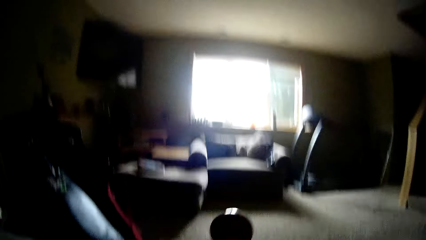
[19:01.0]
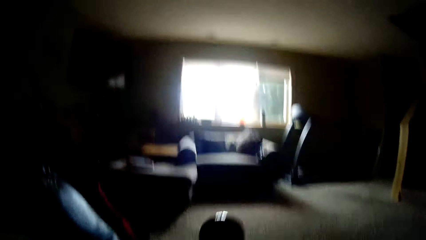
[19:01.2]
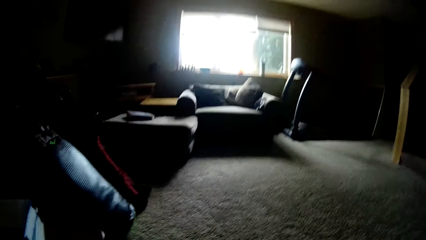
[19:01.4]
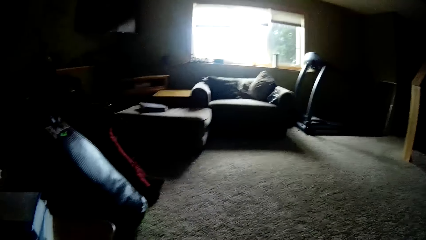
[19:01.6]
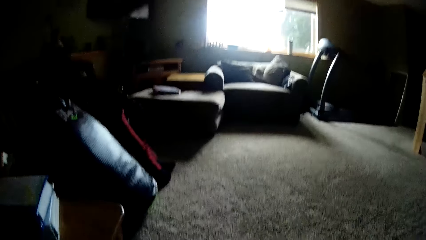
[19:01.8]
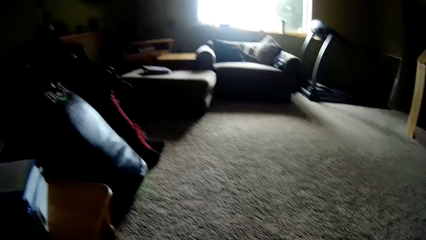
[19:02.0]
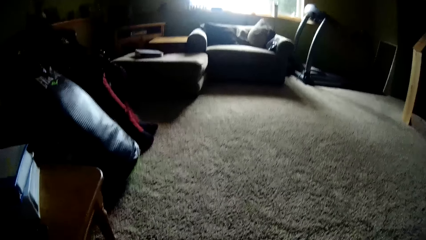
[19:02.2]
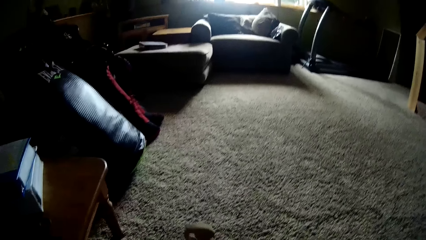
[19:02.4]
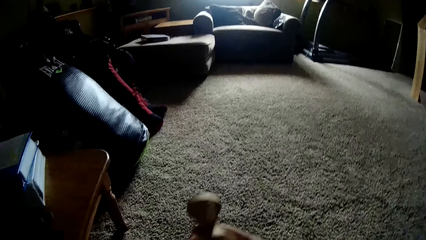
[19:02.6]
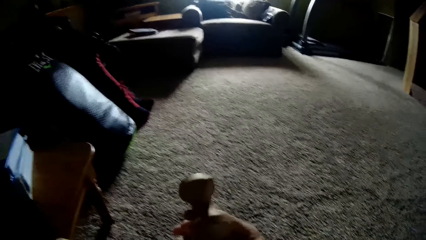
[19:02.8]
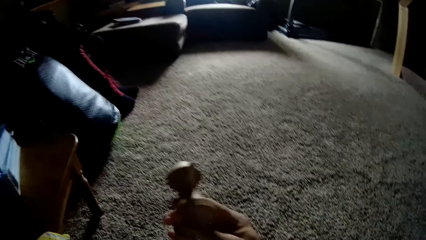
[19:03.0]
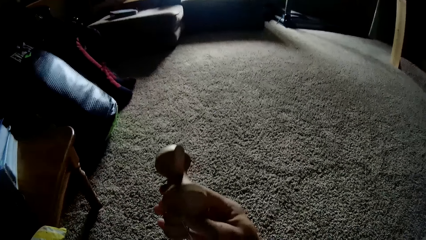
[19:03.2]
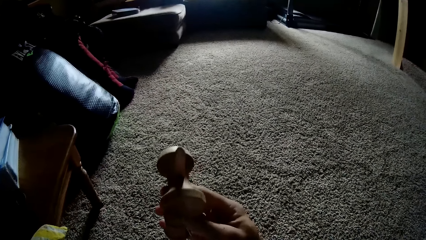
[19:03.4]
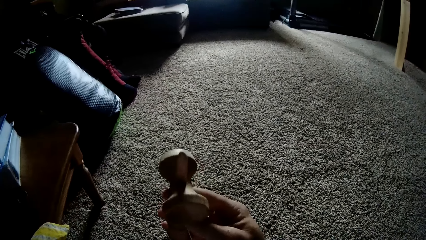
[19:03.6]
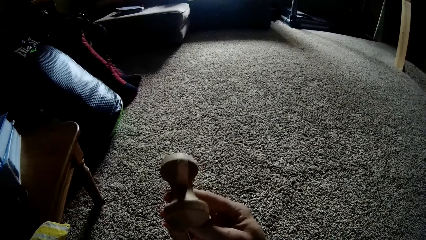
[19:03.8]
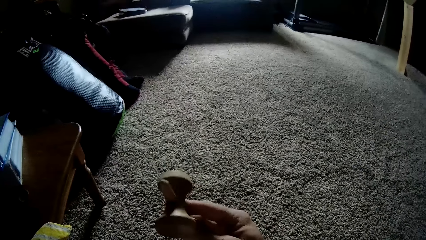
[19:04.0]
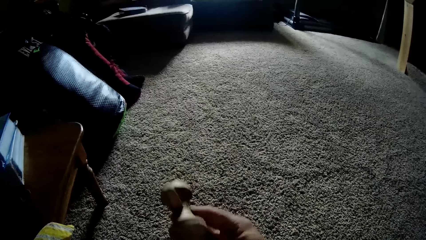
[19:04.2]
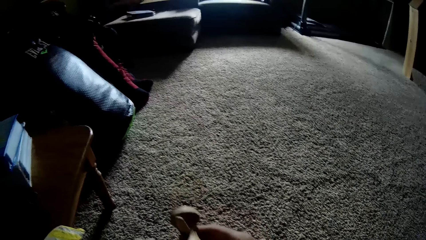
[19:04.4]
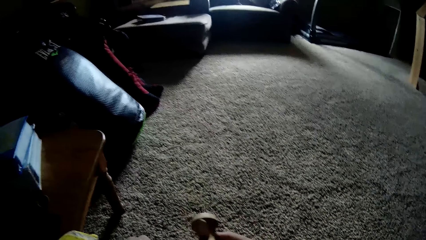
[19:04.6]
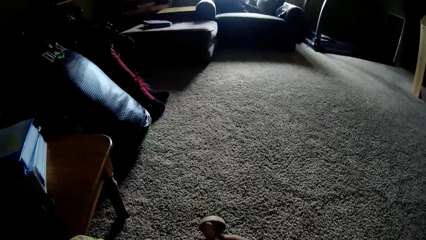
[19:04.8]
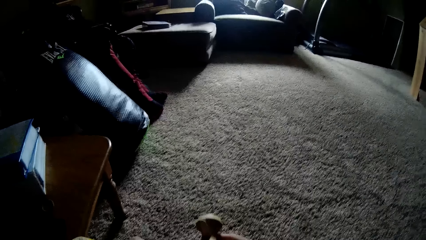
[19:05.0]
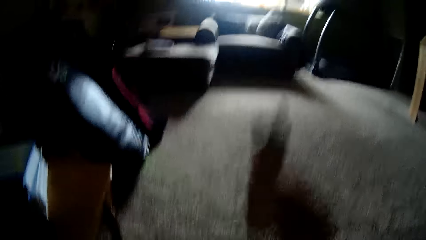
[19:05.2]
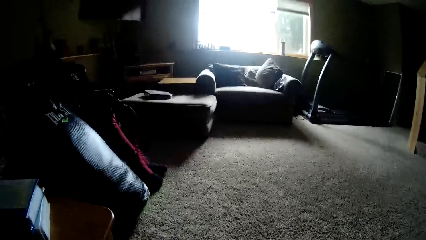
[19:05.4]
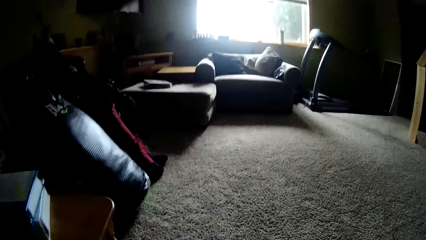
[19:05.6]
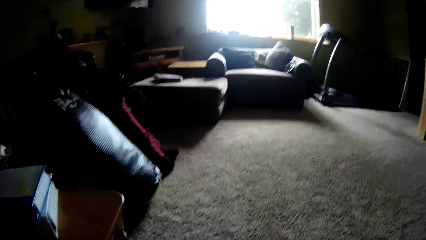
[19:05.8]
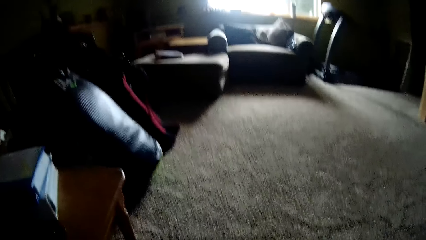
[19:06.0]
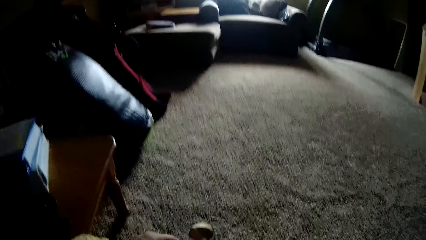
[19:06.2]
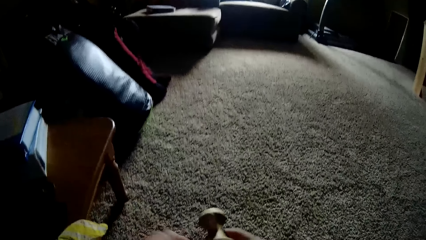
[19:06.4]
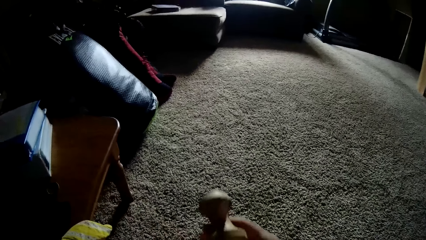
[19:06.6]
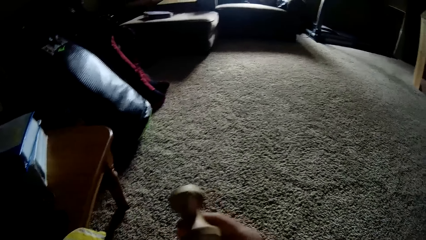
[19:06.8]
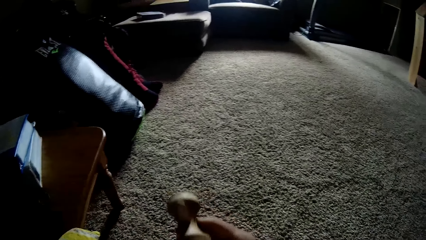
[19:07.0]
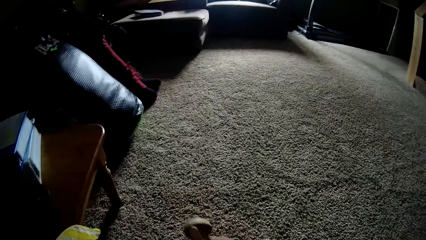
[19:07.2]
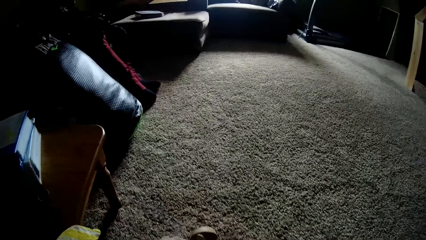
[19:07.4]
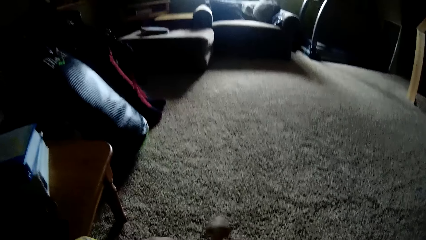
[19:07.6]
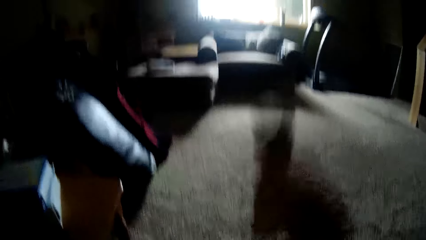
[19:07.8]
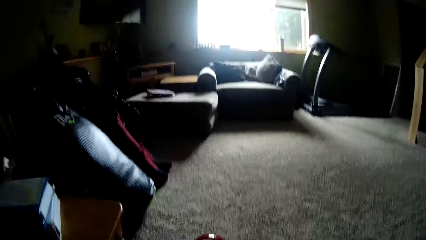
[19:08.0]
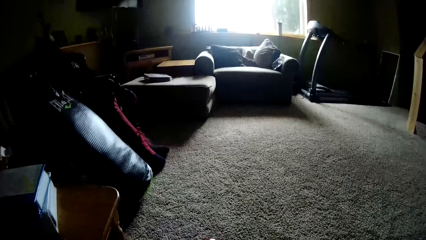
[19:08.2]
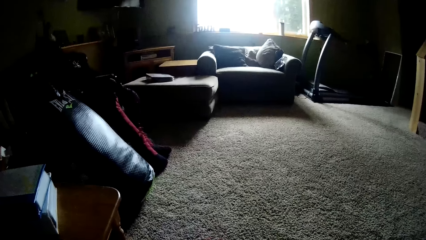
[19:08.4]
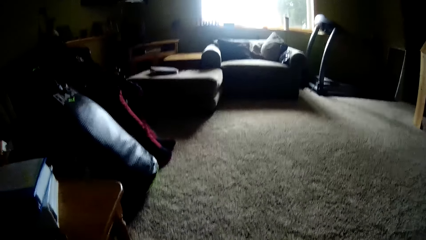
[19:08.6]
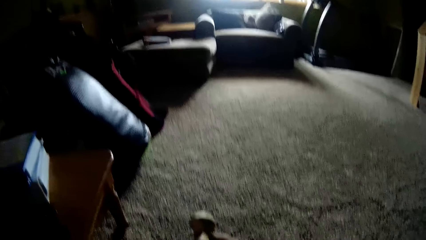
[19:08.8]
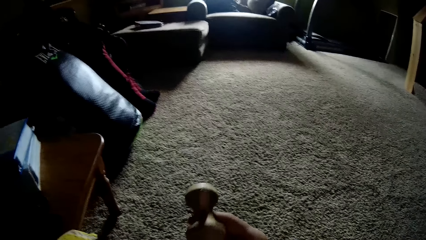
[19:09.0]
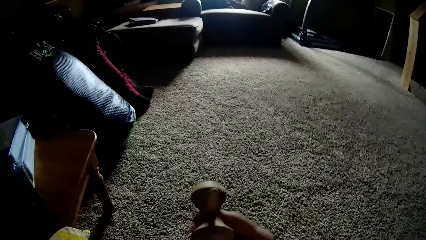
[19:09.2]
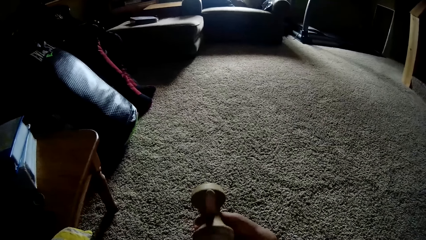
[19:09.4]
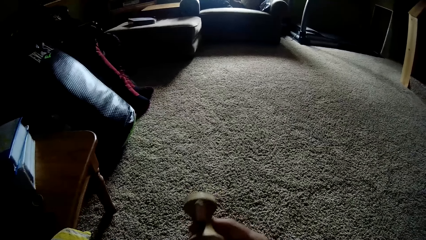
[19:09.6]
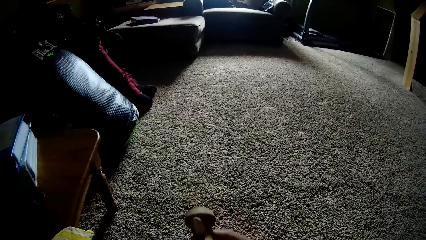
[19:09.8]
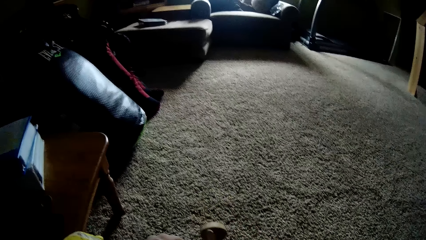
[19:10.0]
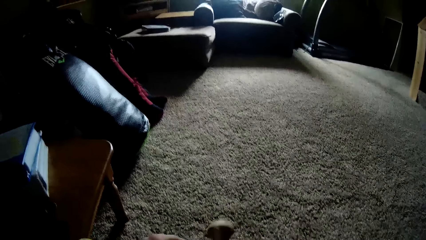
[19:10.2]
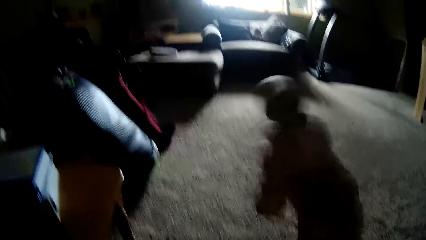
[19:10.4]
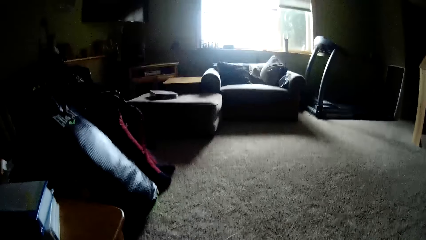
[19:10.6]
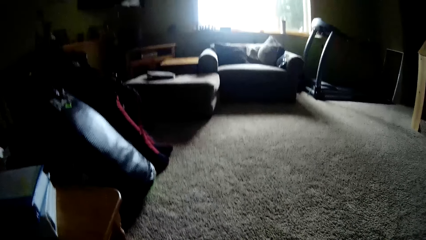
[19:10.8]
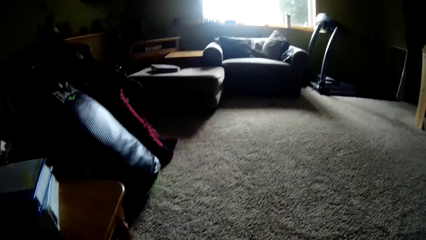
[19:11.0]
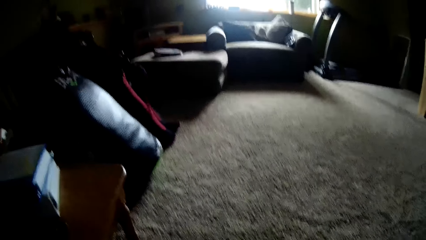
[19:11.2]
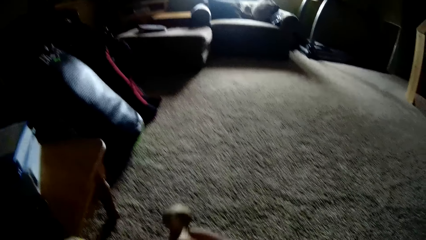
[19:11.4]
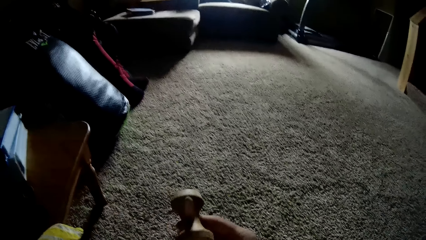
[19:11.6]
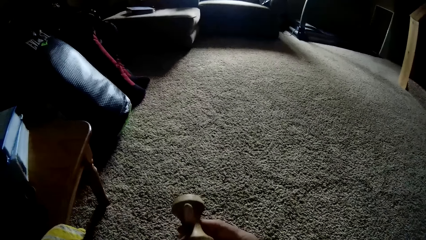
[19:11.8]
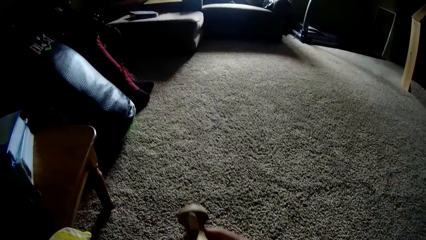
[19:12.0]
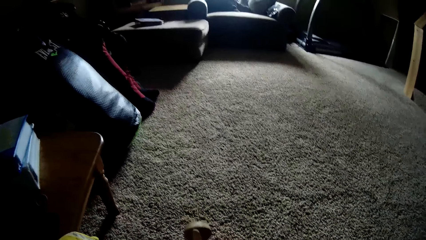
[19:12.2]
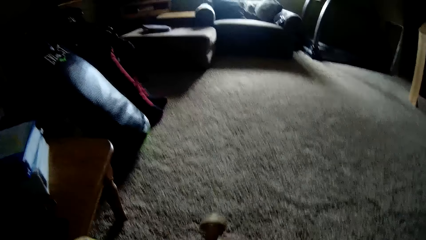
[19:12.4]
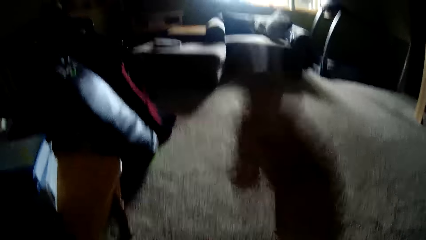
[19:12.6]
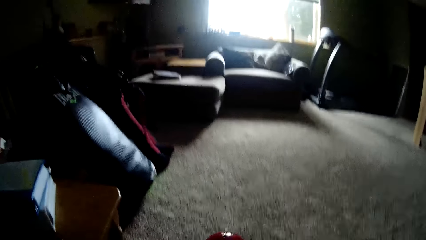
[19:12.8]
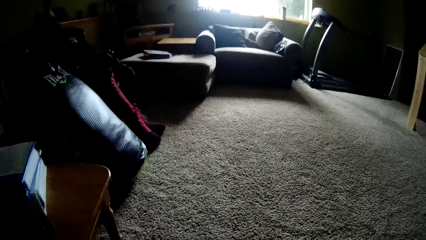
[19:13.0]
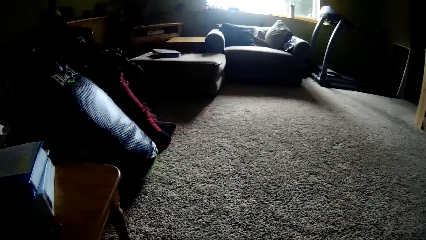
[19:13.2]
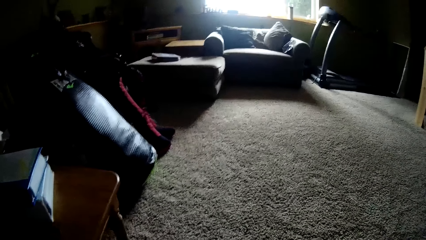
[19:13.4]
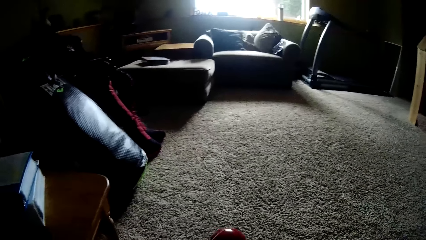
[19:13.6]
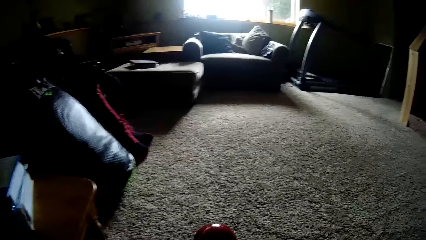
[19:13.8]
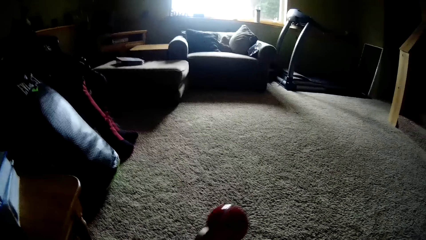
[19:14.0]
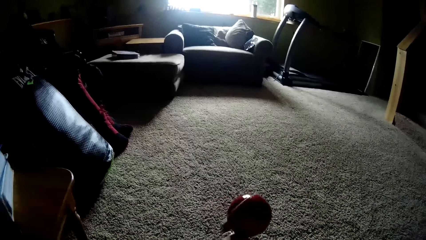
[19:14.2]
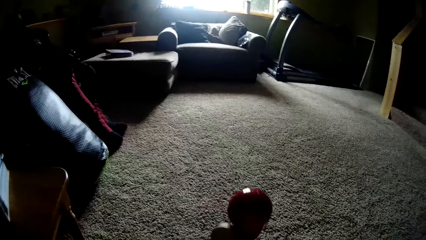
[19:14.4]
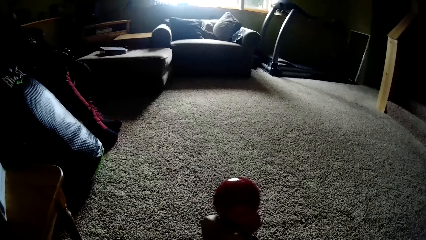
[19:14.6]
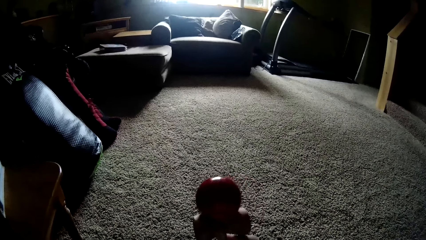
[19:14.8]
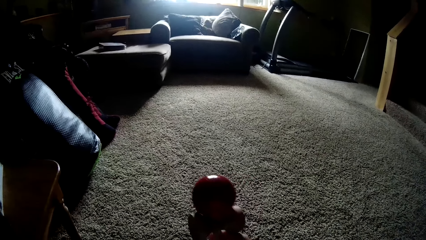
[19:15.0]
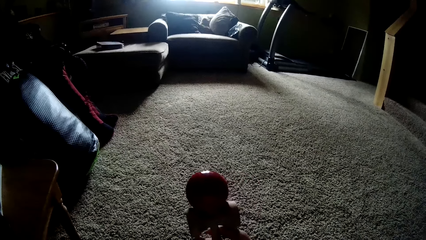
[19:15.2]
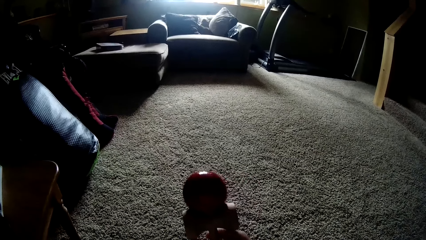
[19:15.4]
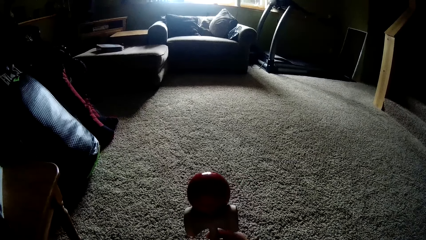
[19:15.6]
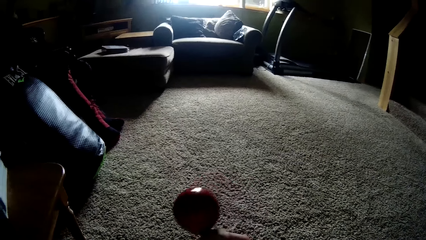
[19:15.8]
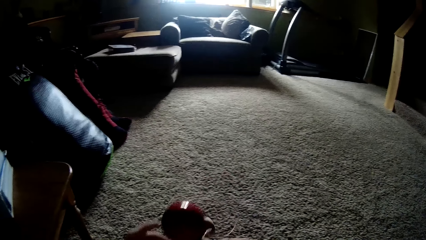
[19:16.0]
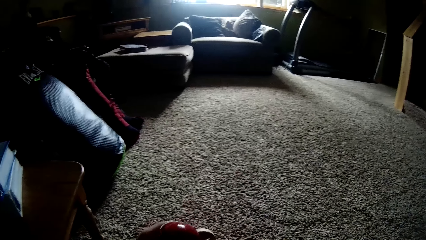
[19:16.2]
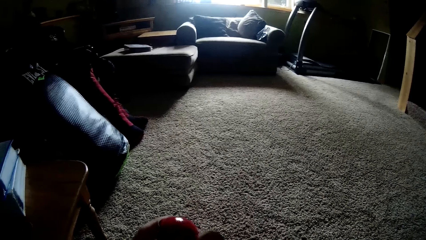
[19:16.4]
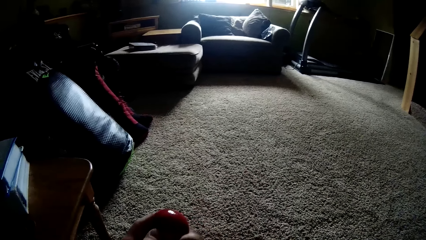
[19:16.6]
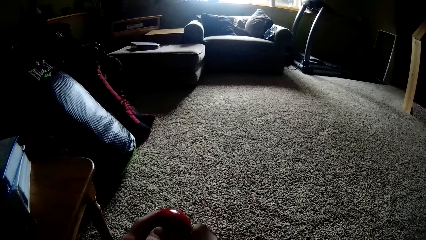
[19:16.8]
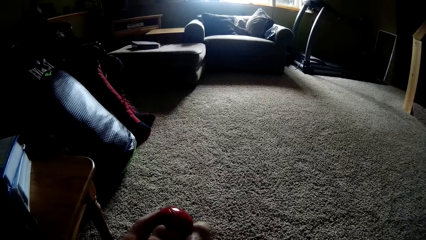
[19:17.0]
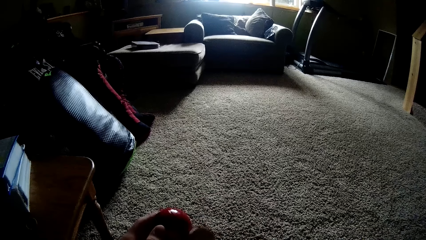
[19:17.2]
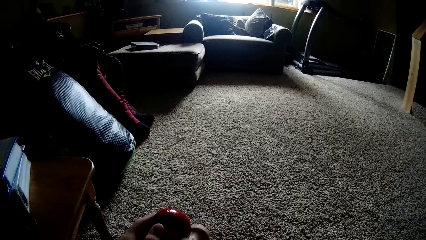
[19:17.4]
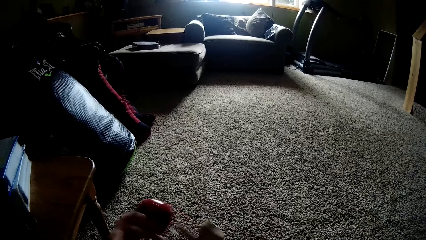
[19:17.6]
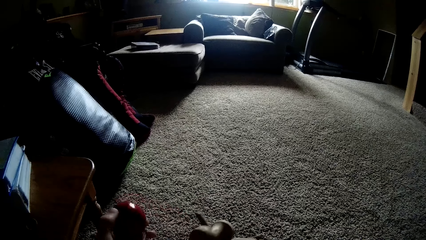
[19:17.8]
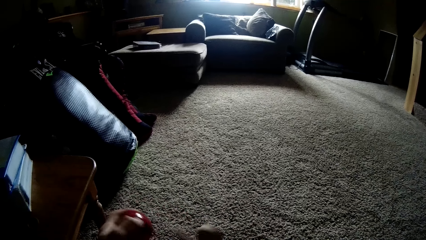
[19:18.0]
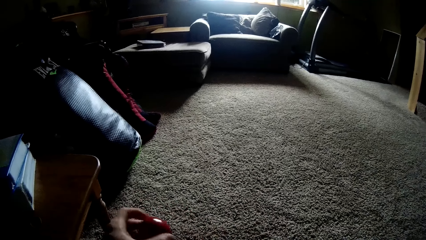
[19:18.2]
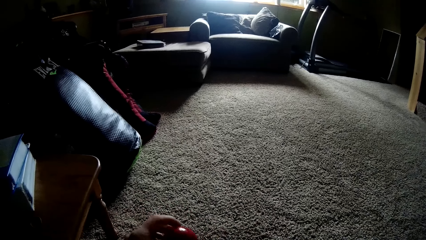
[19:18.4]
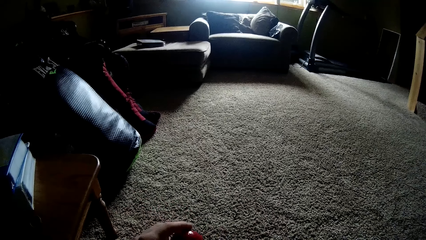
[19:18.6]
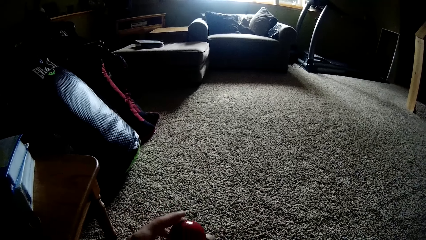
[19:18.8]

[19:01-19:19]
The camera wearer stares at the kendama toy. They play with the kendama toy. They toss the ball with the wooden tool with the right hand. They stare at the kendama toy. They remove the ball from the kendama toy.
